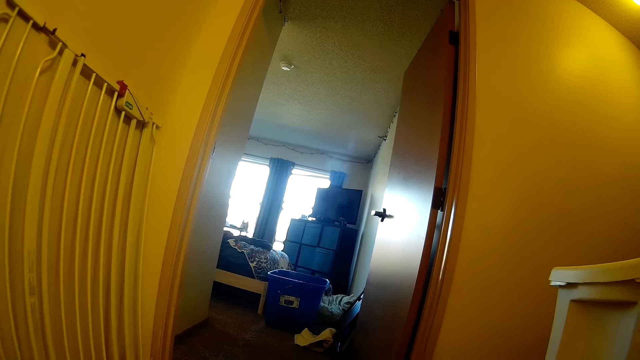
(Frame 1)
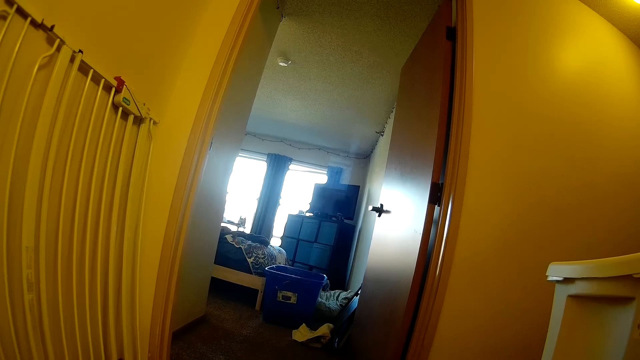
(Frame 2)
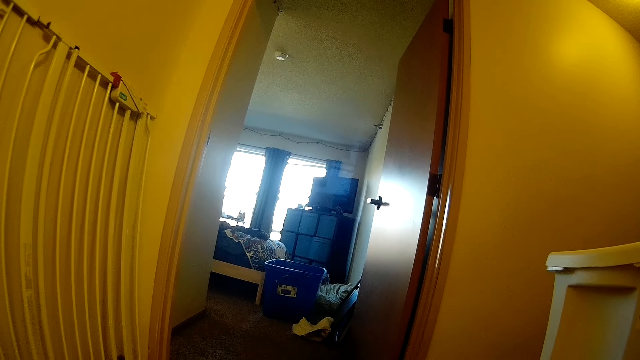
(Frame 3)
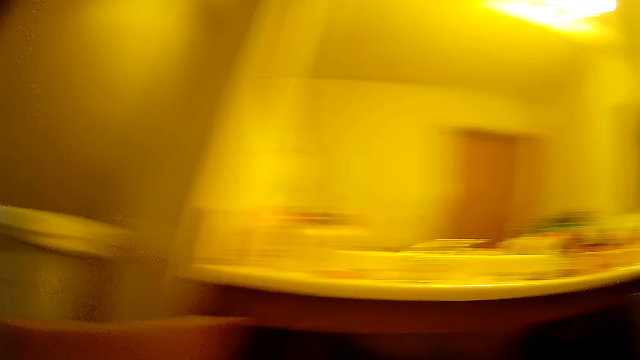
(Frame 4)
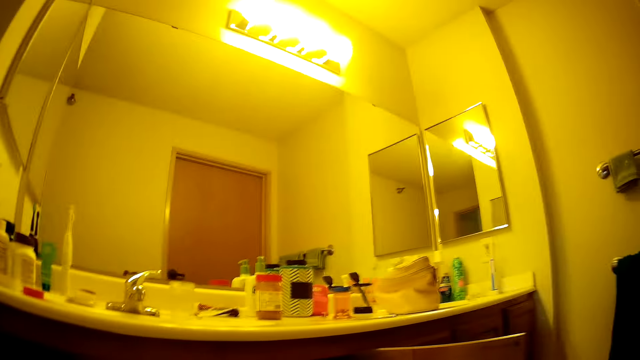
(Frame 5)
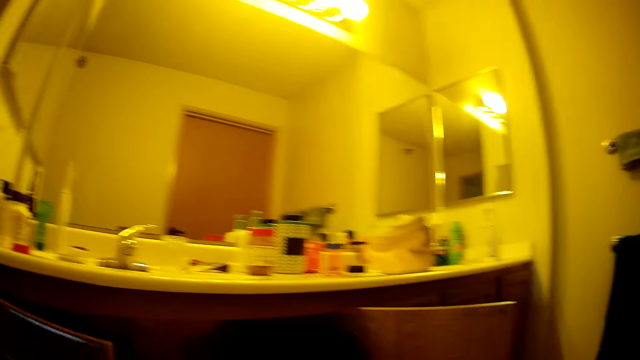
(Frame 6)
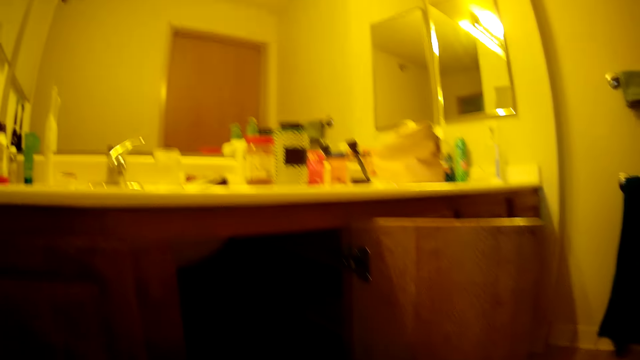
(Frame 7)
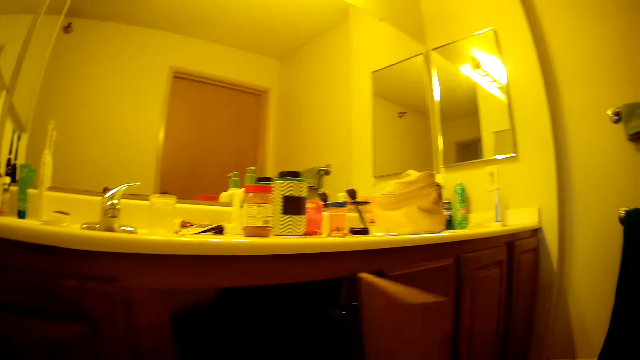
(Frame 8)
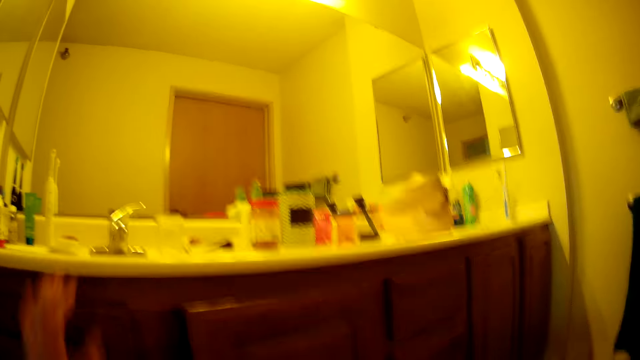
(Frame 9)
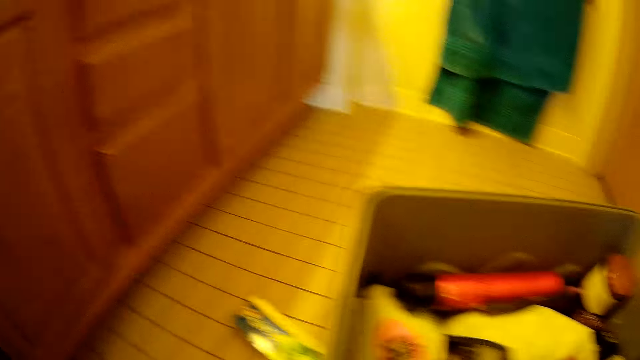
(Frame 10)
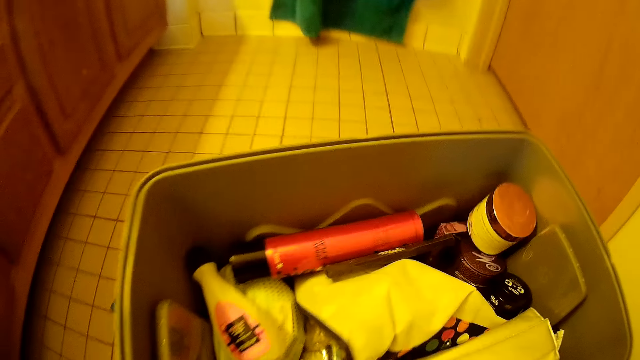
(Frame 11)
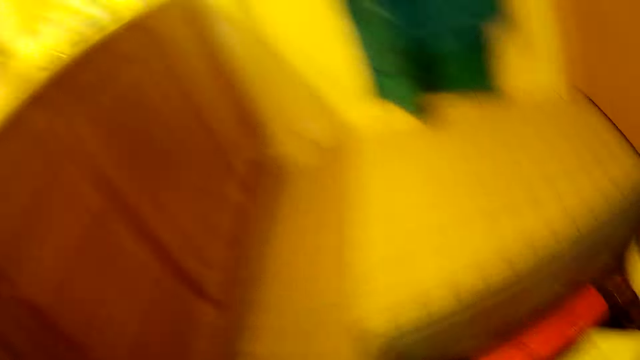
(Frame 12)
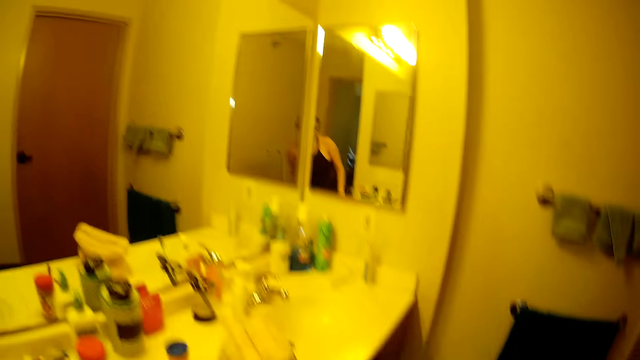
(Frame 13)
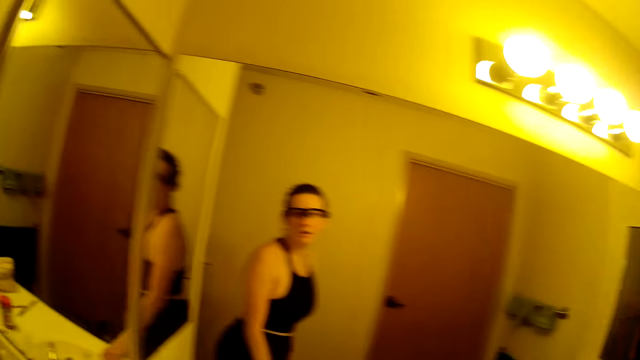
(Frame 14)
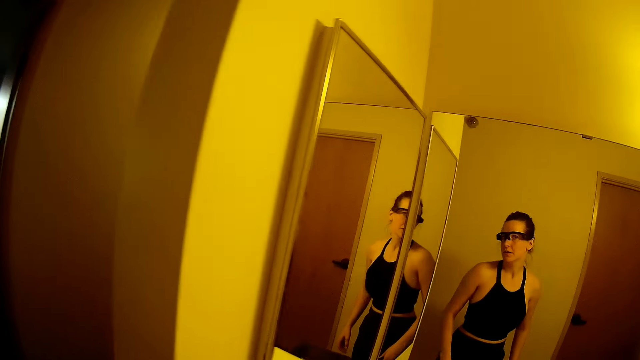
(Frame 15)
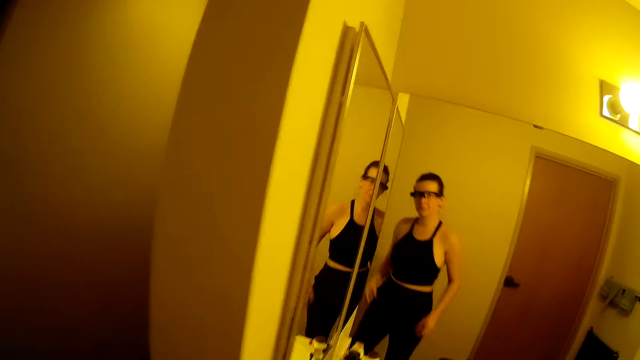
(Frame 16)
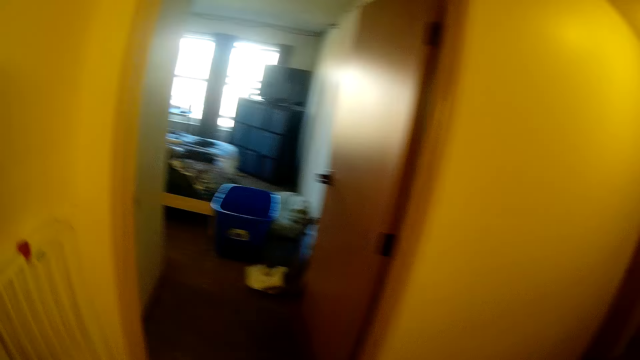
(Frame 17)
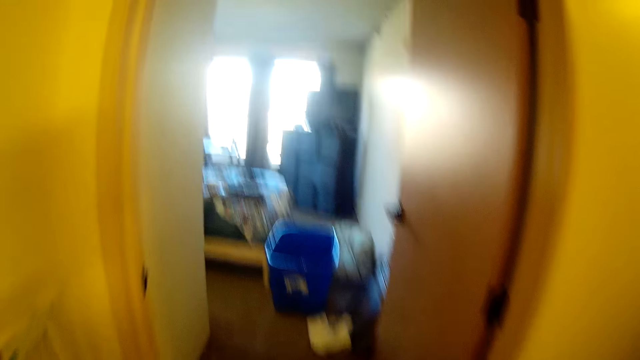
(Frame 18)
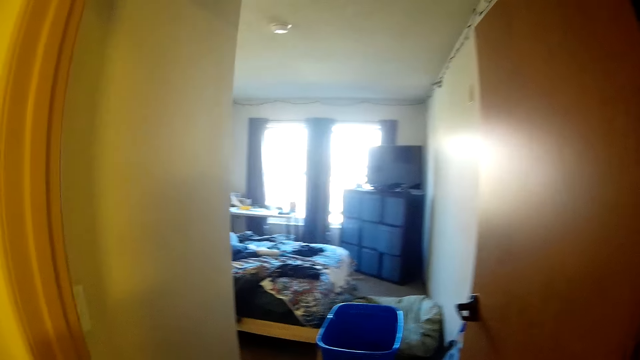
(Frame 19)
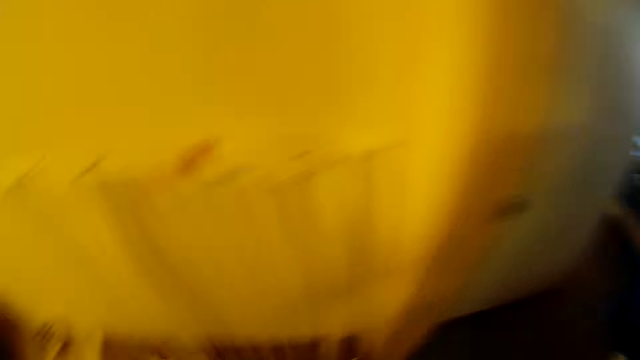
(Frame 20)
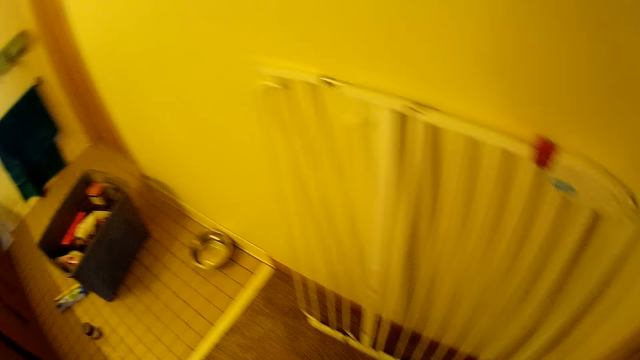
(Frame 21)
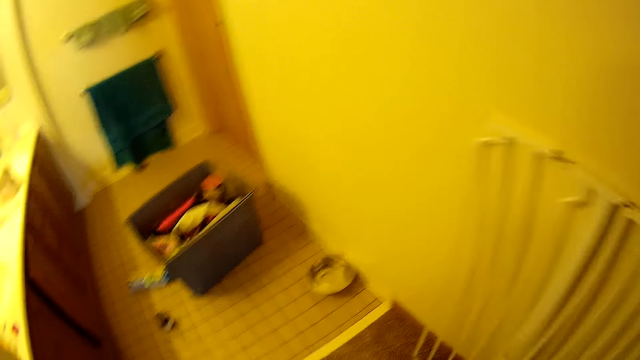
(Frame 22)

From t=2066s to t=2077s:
The camera wearer closes the cupboard. They look around. They stand up. They step forward. They walk in the house. They look around.

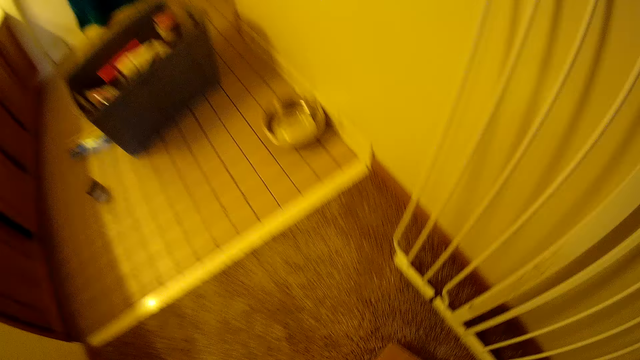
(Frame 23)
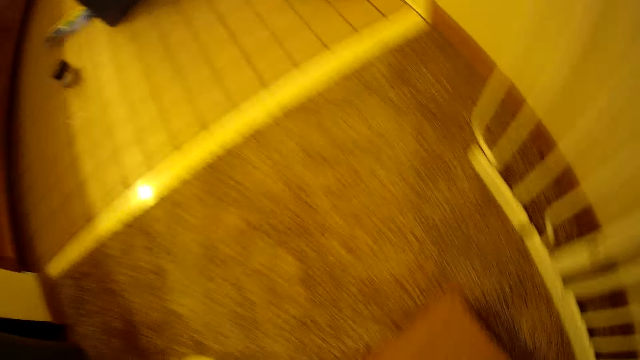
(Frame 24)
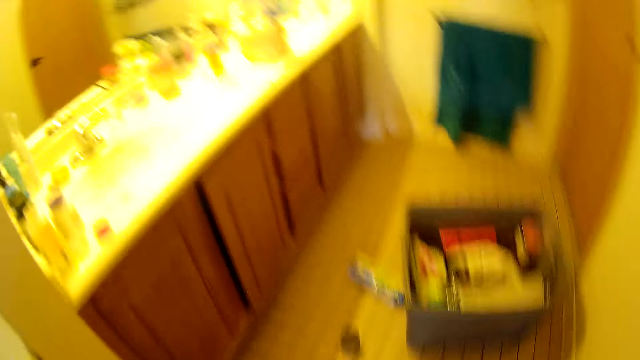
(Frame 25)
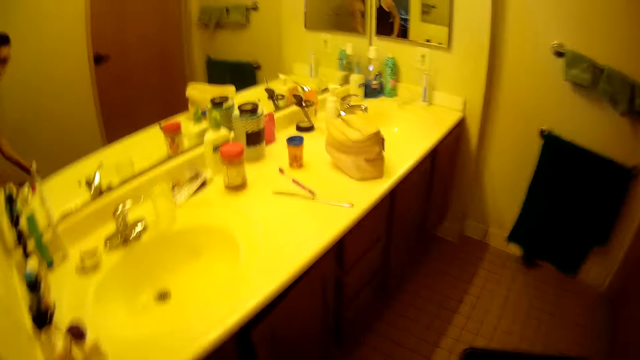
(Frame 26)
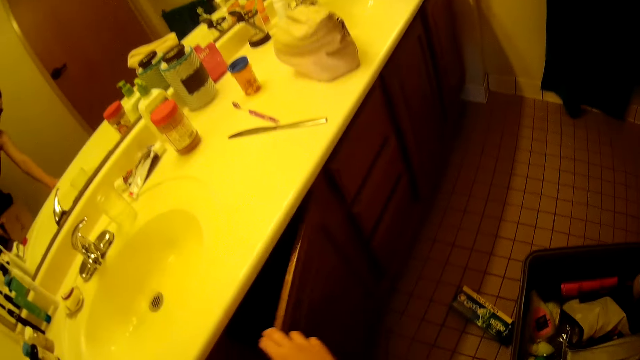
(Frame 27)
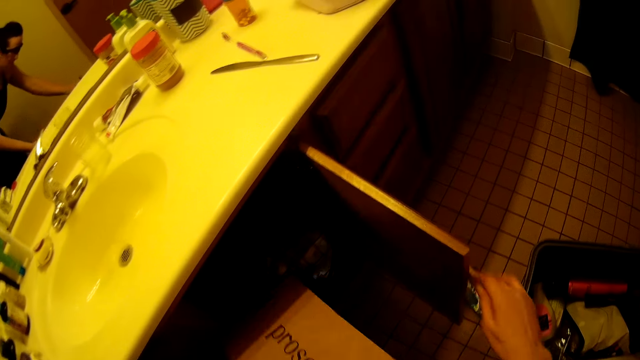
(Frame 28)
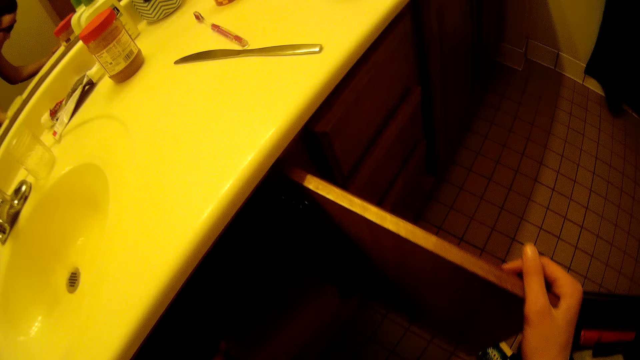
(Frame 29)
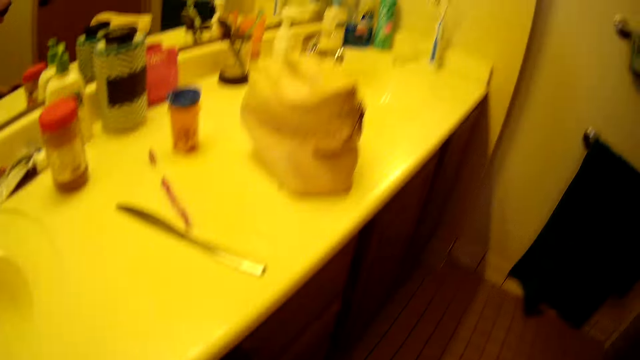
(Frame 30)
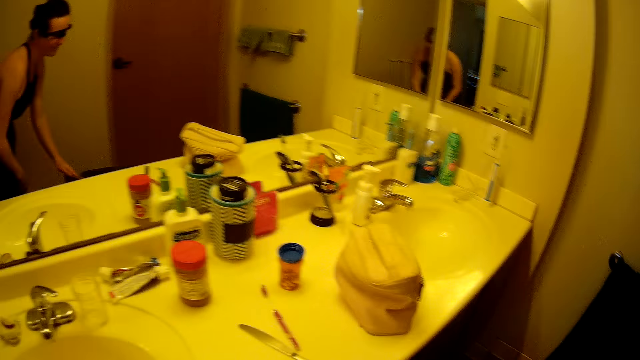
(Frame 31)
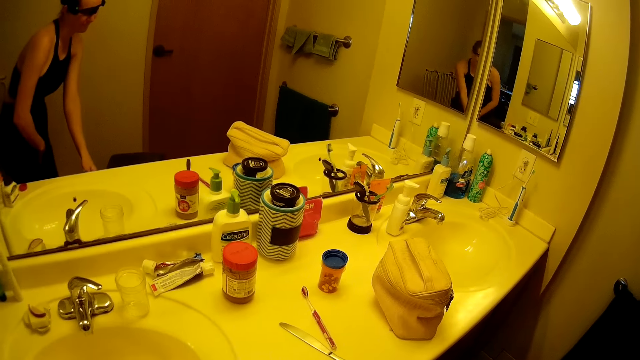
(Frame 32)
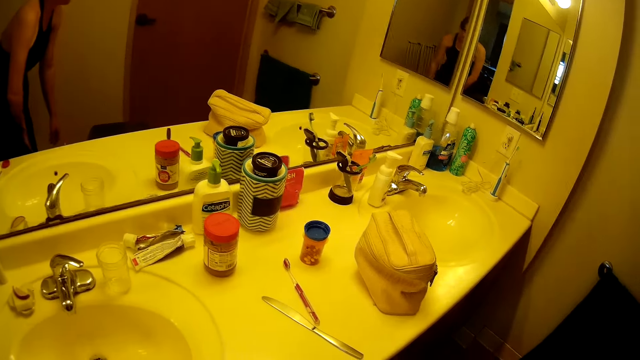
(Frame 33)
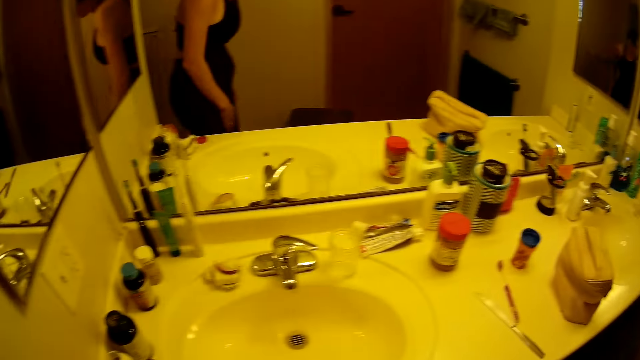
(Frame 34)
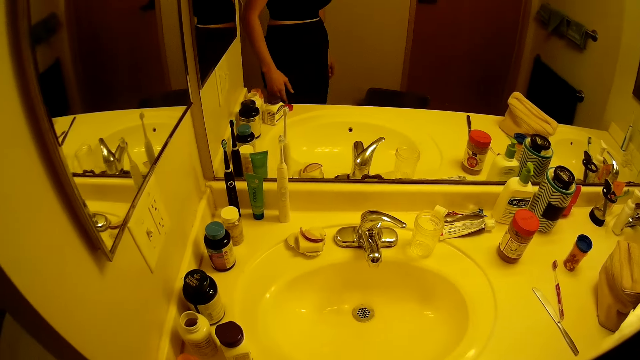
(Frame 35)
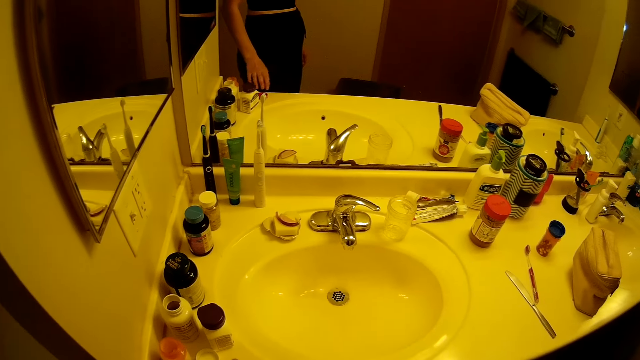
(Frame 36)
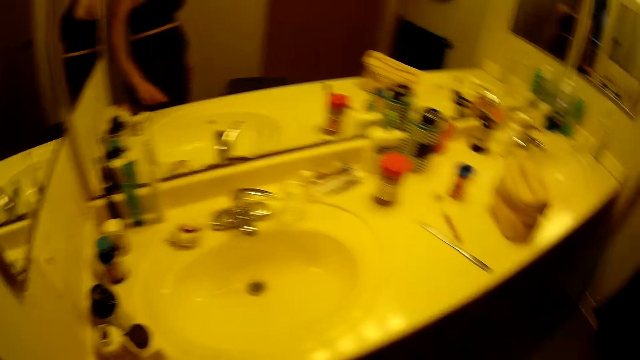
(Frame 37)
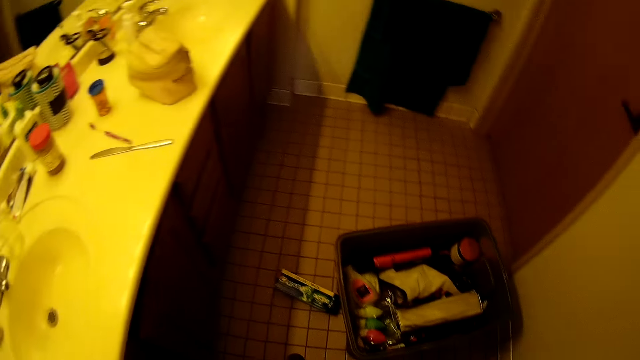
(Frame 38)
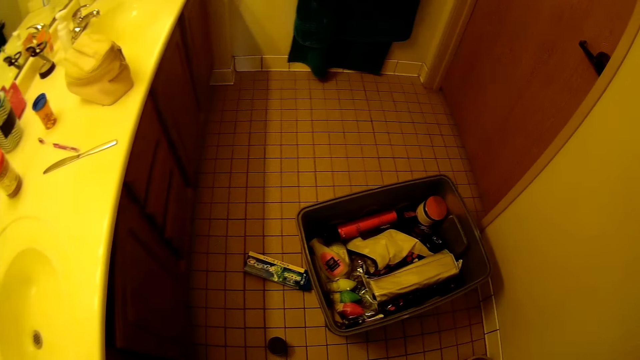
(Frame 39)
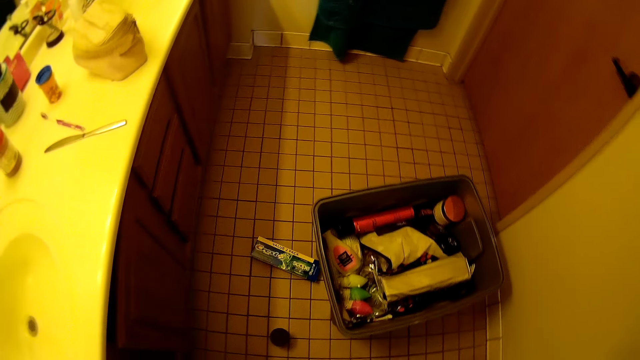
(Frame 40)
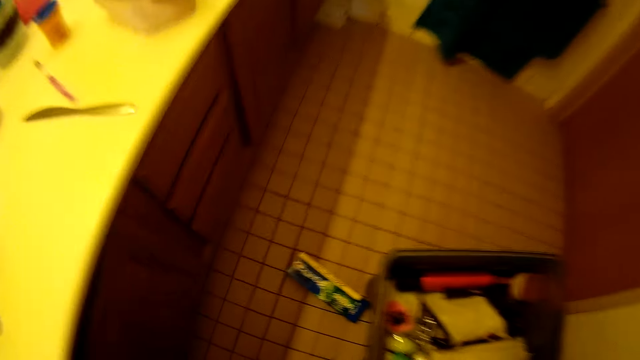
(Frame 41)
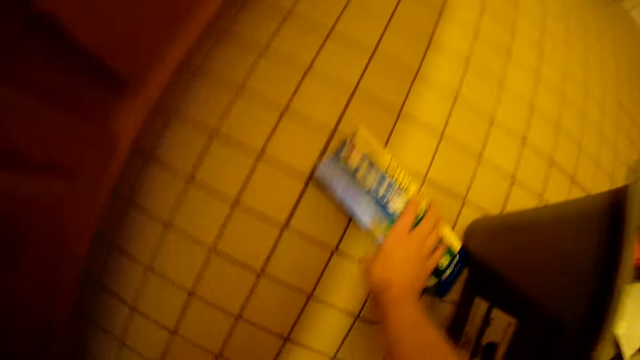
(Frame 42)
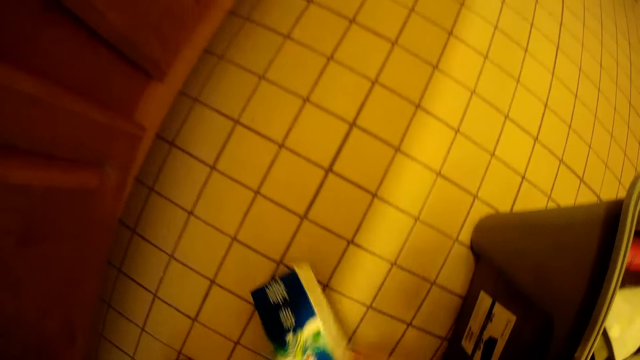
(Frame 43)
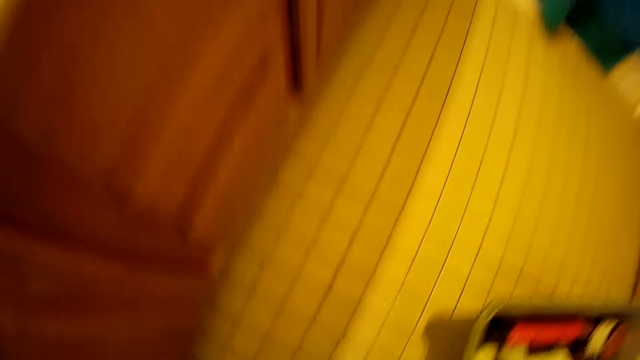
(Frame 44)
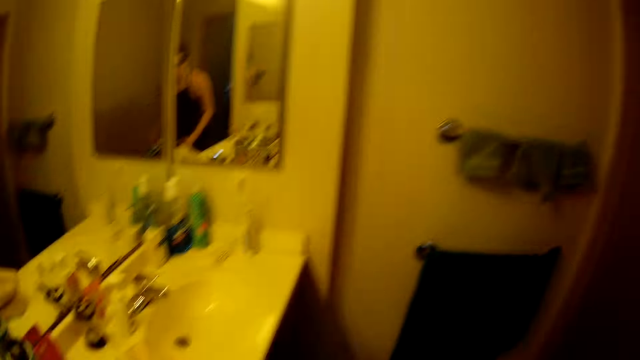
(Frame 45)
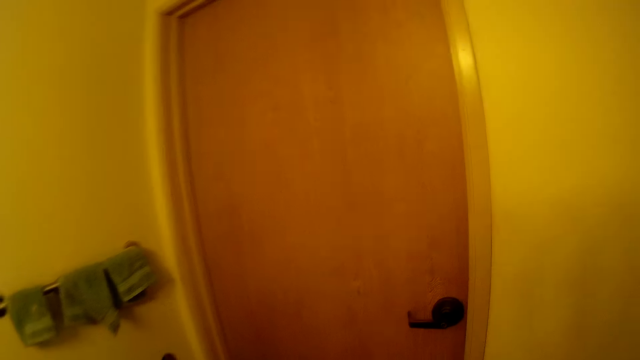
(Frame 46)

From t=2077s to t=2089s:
The camera wearer picks a box on the floor. They open the cupboard or cabinet. They put the box in the cupboard. They look around. They close the cabinet. They stare at a packing basket. They pick a box of toothpaste on the floor. They look around.
